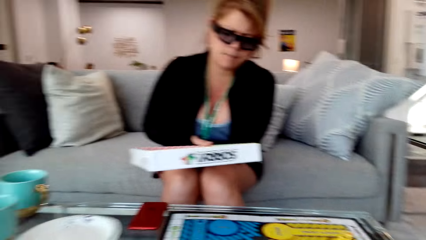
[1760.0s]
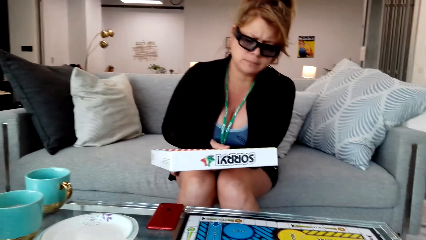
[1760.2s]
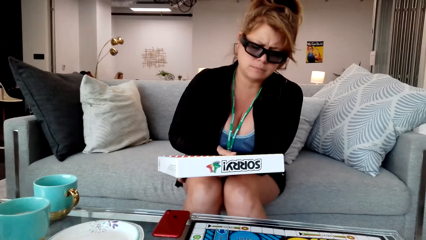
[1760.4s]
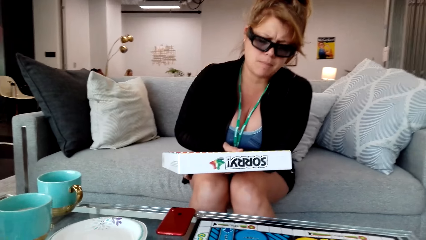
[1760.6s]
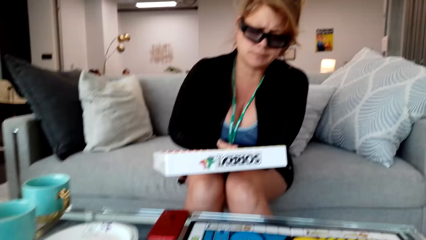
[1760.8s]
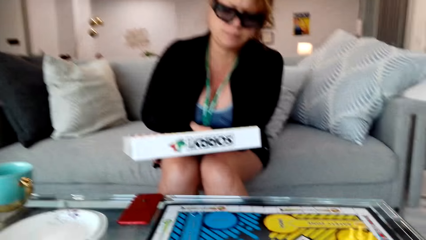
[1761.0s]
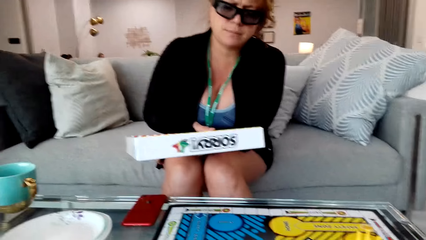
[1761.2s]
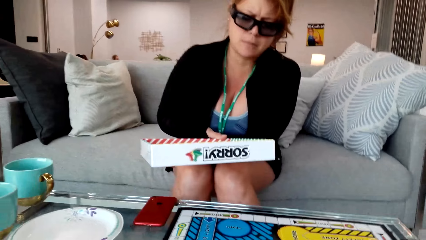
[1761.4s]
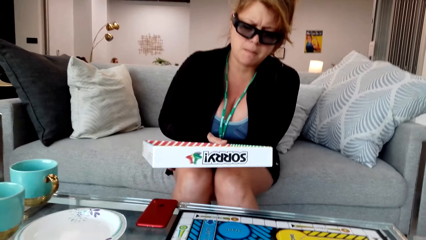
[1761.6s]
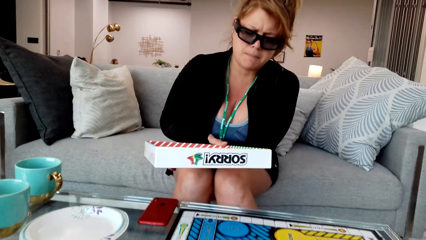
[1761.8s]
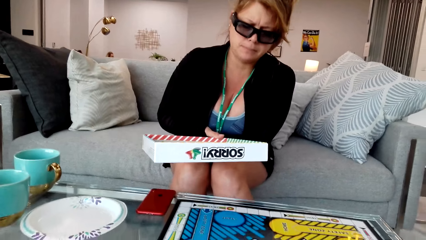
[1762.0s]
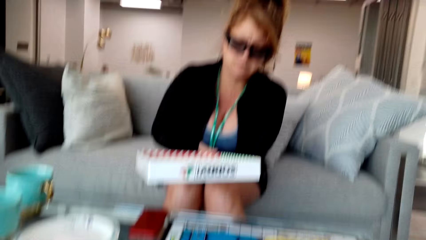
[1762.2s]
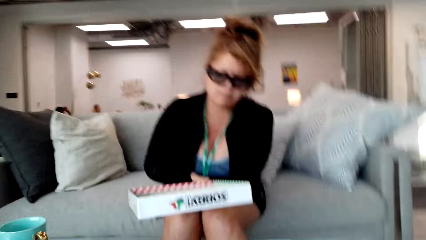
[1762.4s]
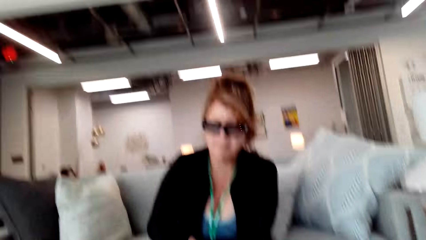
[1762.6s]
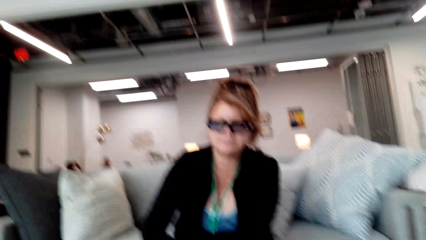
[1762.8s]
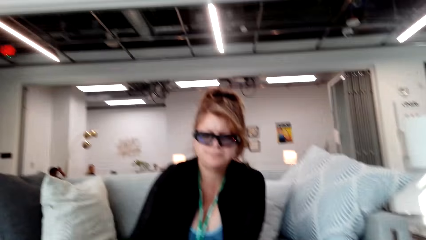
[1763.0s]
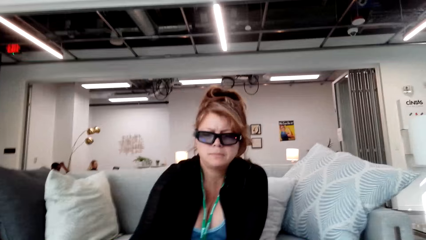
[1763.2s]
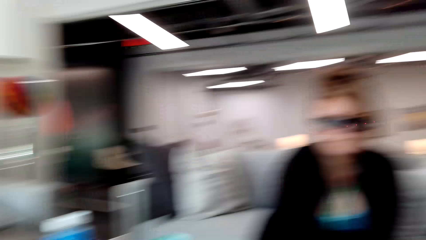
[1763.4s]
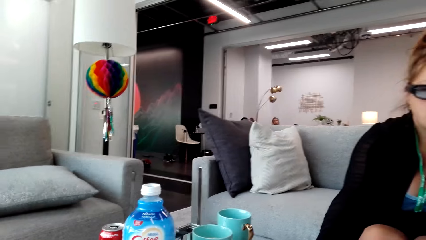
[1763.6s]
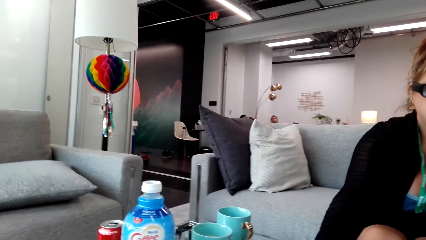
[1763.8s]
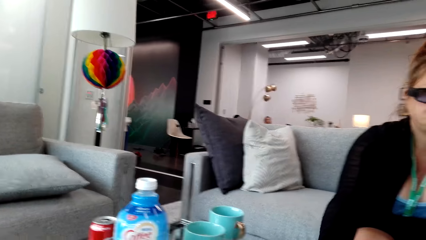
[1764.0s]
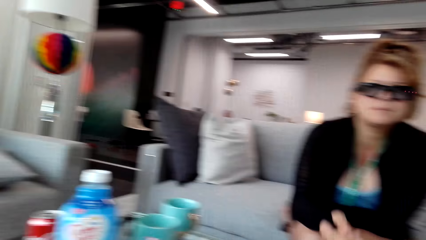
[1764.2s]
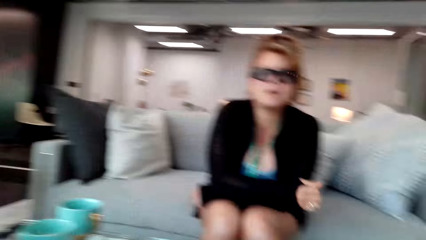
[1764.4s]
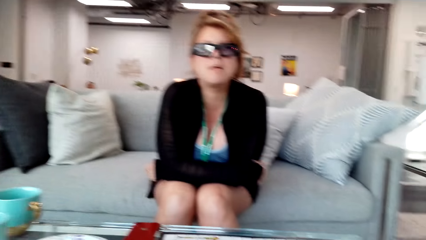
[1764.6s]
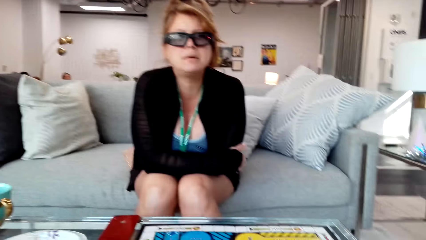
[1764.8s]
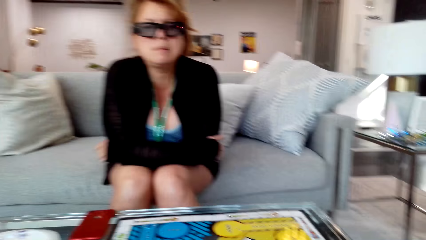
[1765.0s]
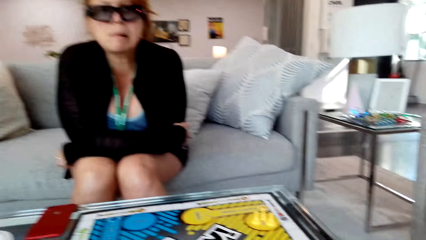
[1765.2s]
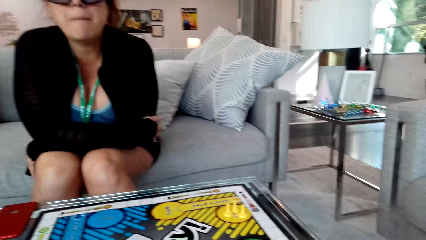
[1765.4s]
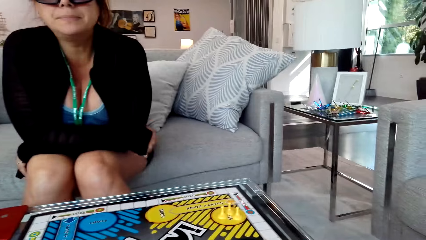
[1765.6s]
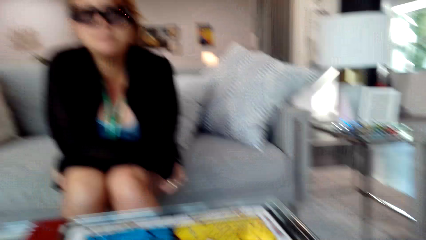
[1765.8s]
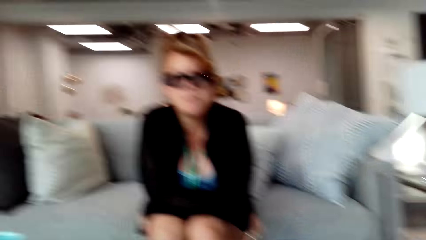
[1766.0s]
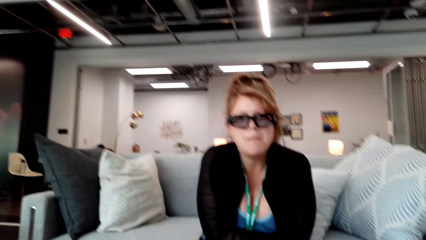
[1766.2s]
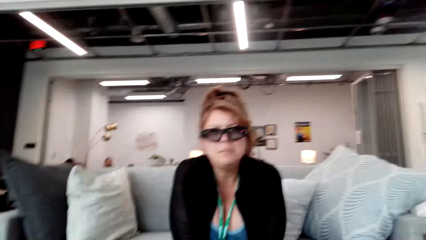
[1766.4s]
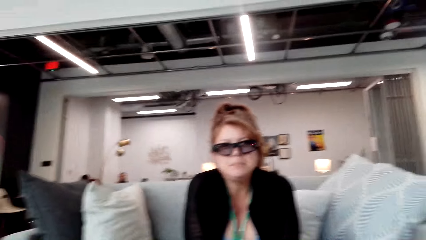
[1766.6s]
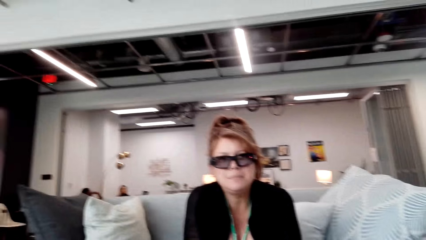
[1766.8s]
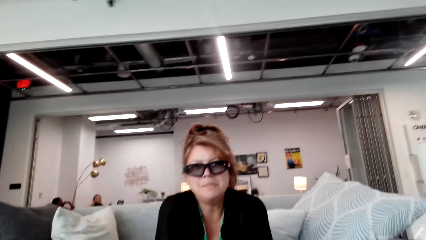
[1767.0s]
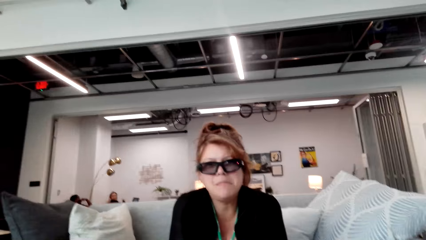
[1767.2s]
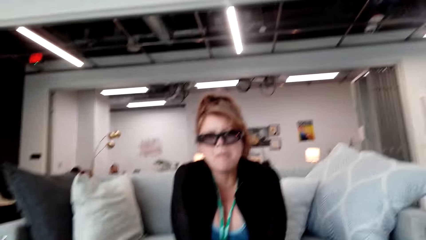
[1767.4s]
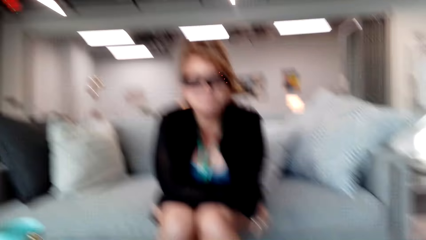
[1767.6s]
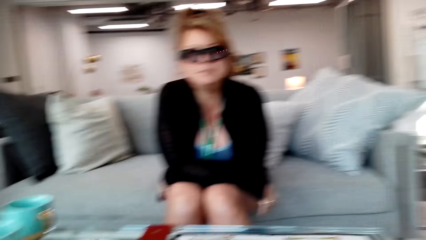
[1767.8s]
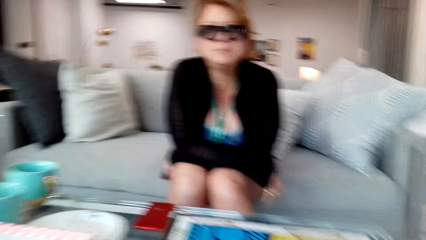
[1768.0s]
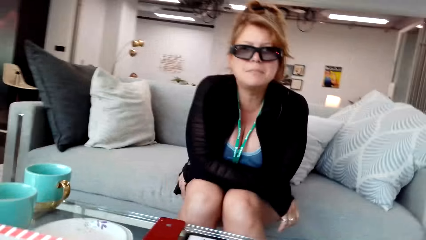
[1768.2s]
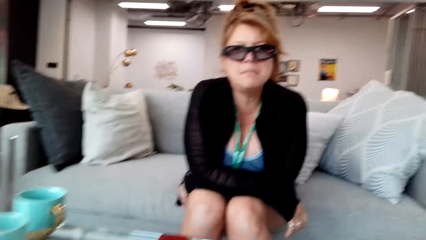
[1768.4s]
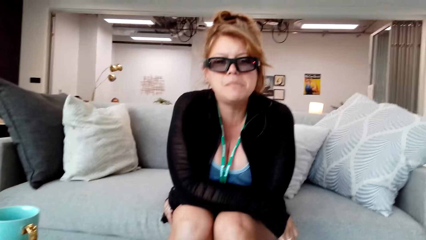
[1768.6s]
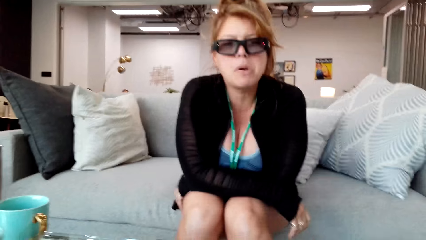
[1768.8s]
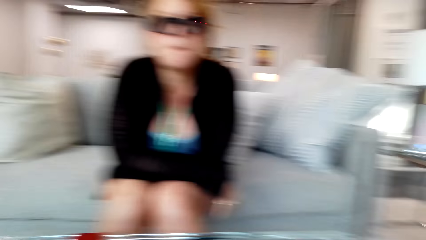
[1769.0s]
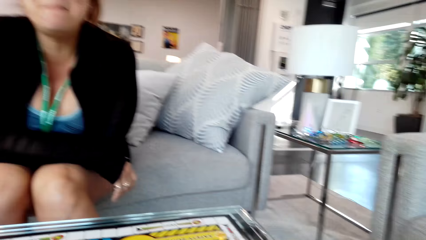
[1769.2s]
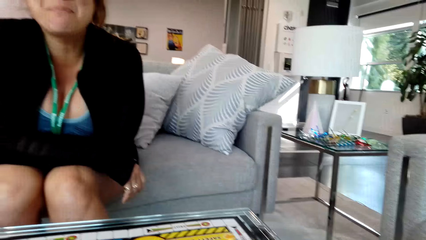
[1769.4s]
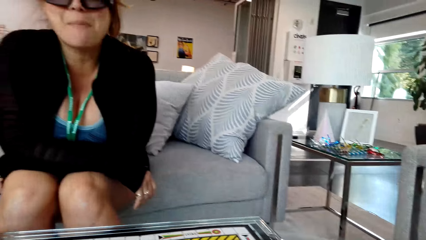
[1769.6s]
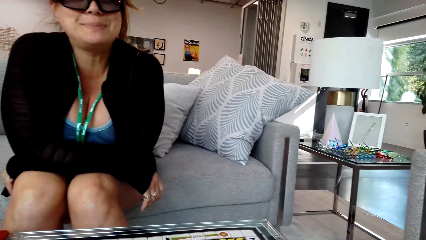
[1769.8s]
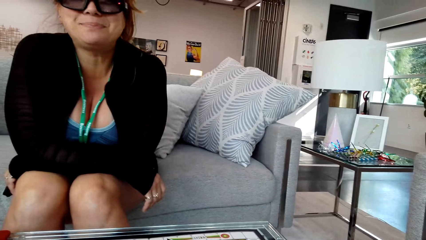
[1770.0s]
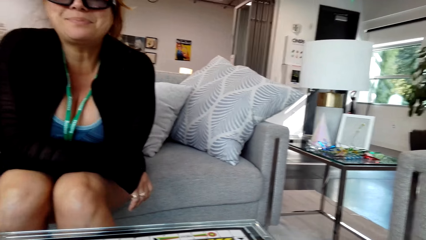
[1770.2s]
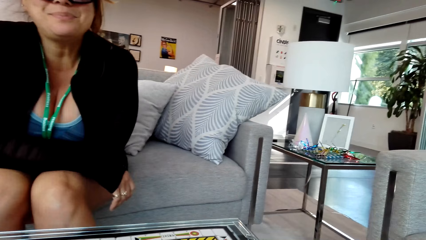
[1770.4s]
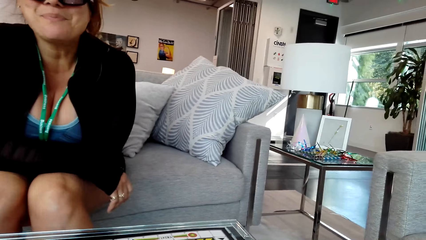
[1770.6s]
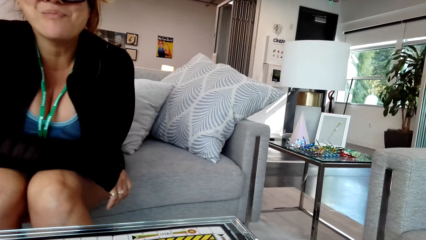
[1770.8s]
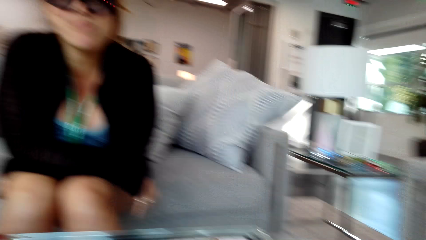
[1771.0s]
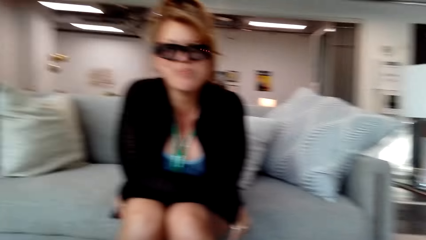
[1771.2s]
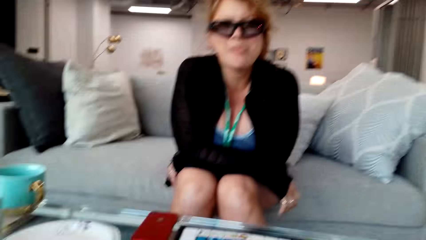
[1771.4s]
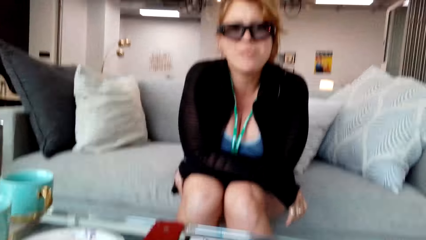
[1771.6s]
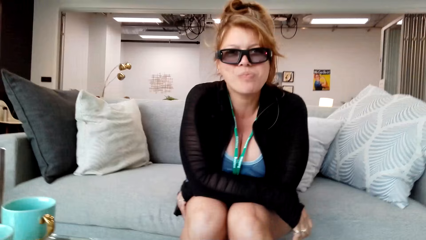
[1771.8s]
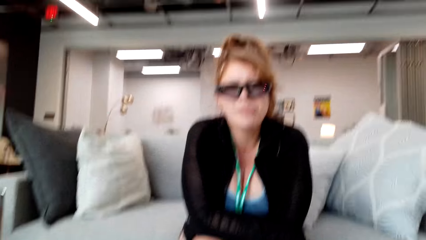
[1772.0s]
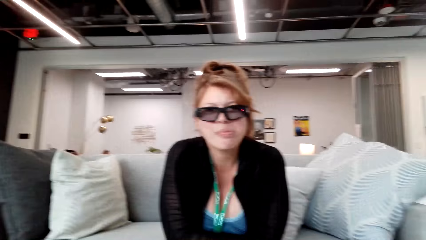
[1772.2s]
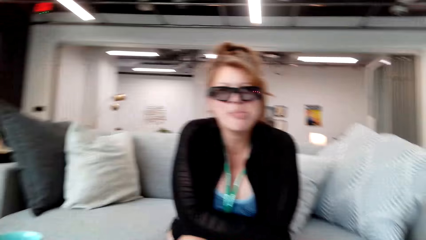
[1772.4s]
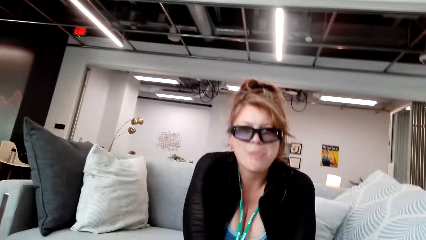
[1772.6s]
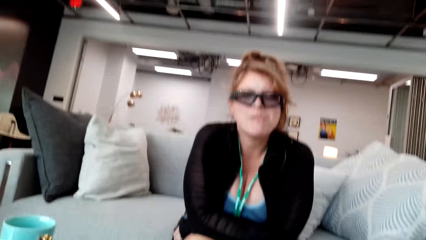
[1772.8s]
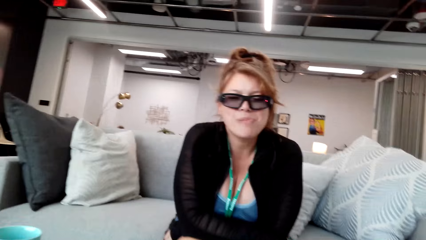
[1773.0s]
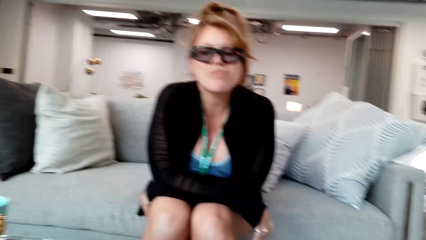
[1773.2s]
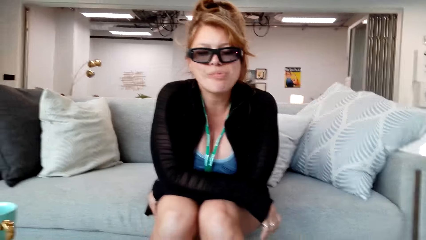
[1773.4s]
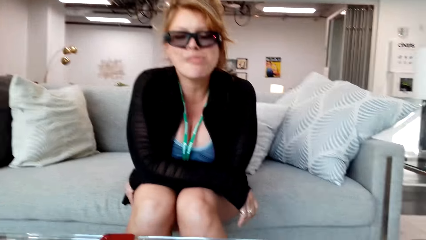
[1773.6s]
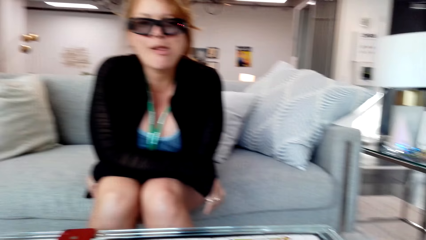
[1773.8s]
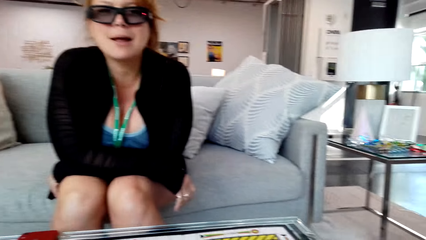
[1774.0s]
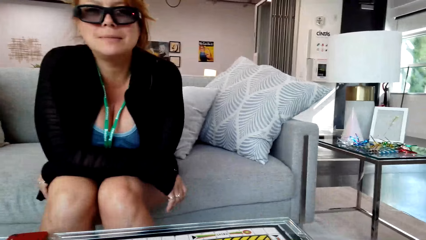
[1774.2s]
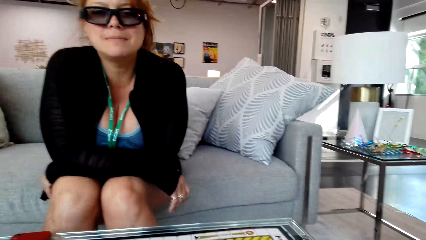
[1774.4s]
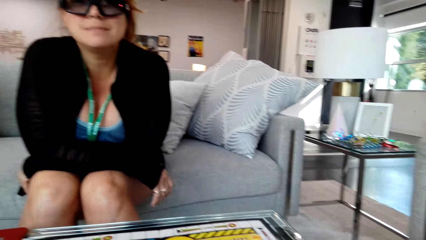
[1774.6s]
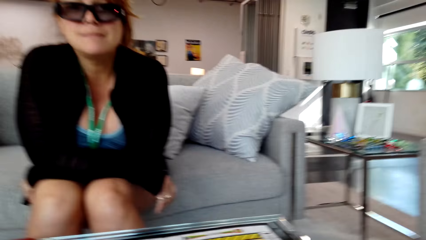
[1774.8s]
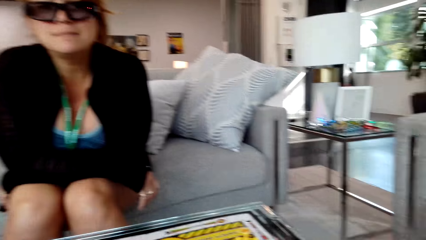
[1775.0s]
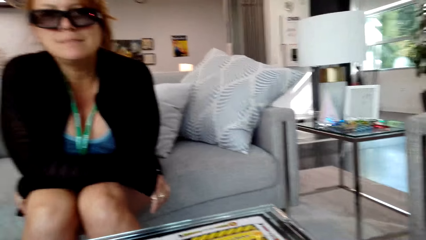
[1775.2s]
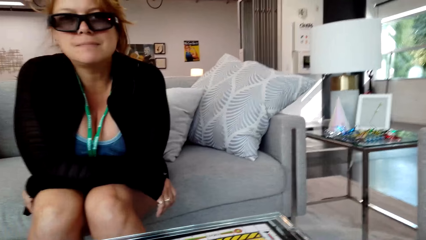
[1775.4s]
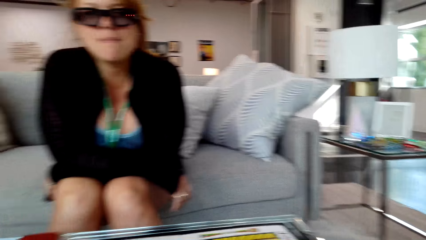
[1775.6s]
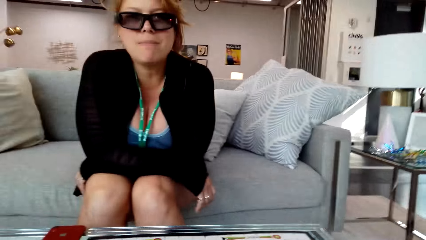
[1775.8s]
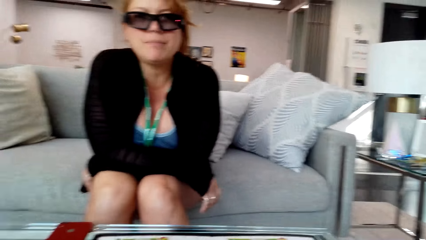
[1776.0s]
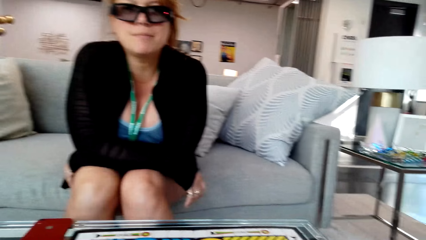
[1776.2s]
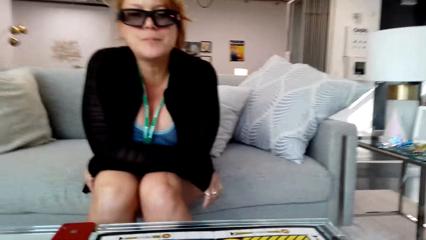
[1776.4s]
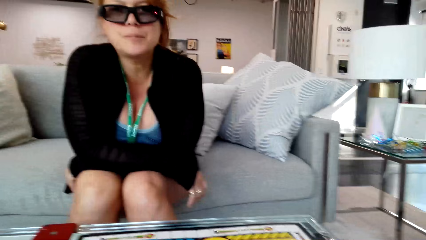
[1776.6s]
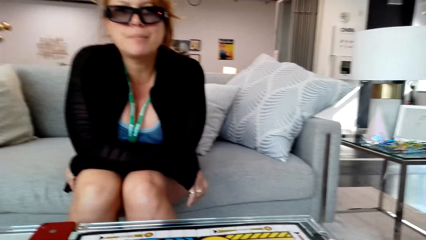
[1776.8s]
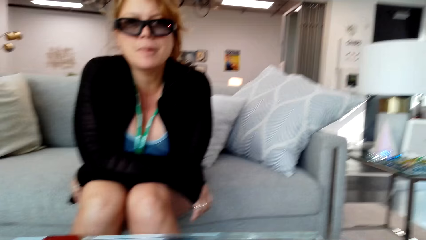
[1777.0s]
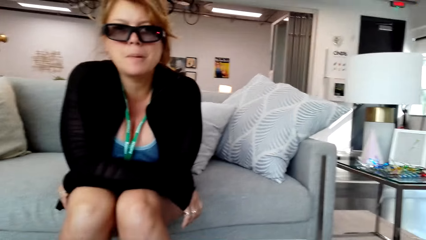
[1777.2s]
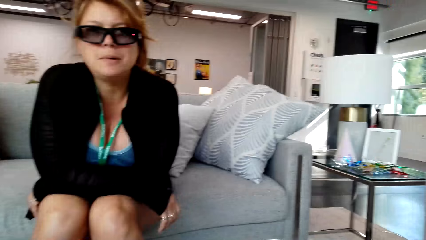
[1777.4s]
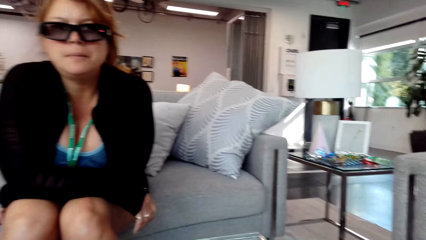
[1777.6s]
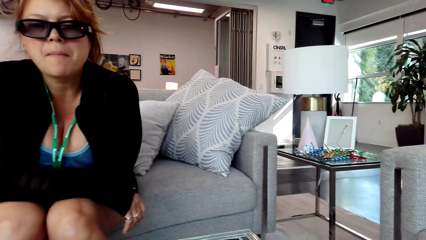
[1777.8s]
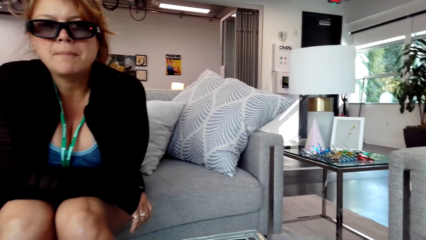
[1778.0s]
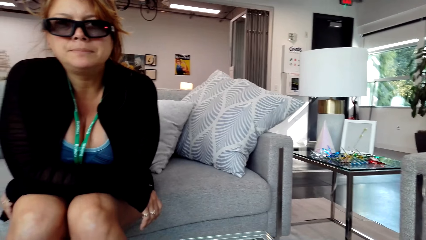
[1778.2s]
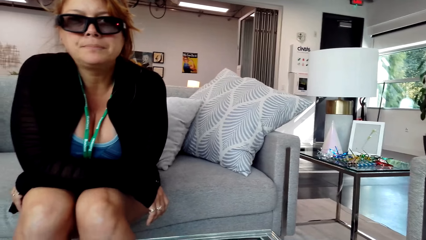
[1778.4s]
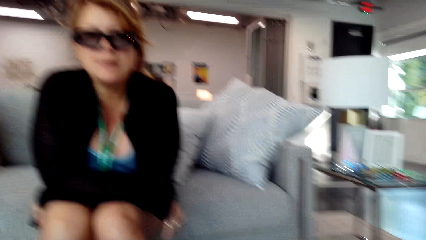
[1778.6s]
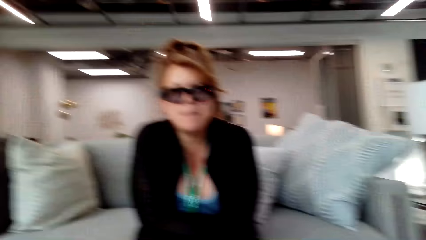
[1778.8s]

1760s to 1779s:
The camera wearer converses with the woman. The woman puts the sorry box down on top of the table. The camera wearer converses with the woman. The woman nods the head.
